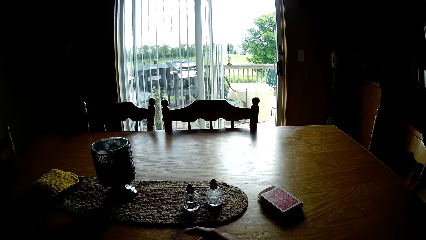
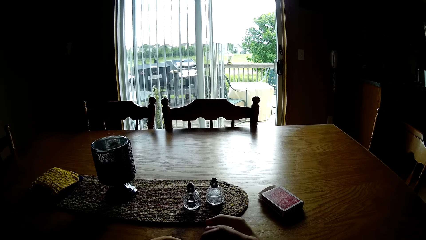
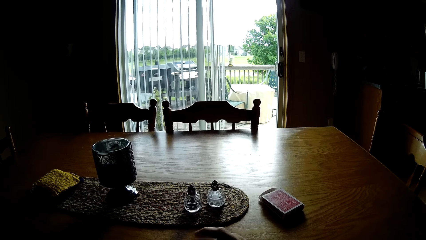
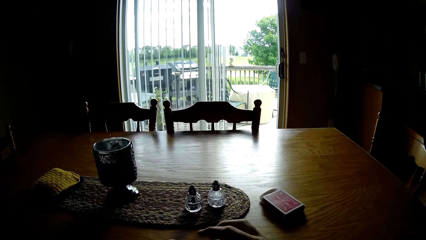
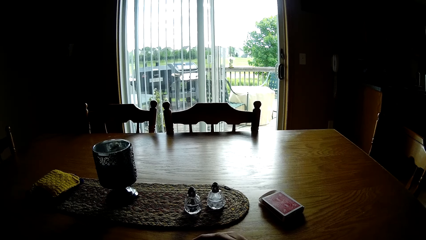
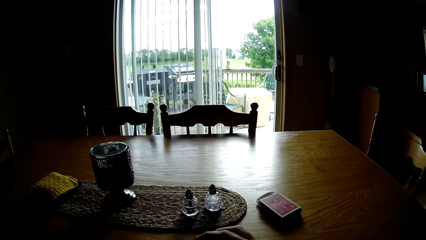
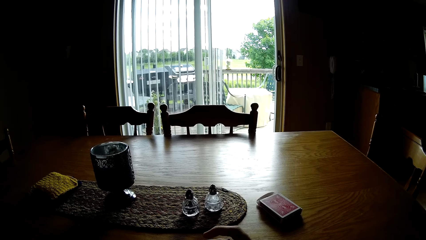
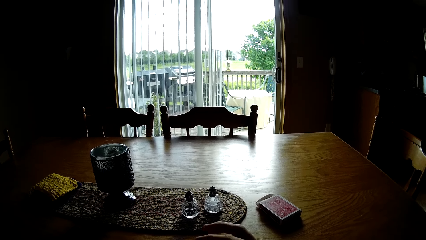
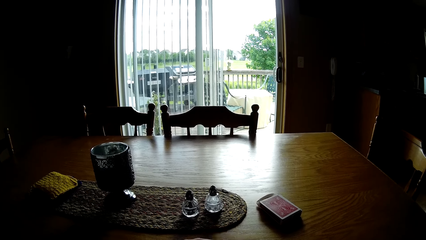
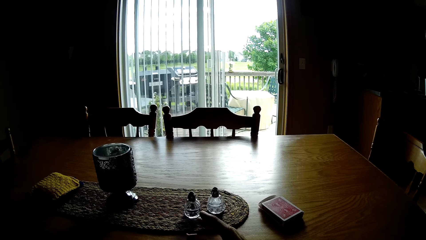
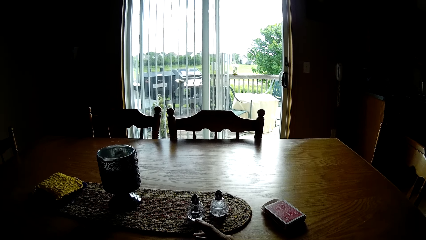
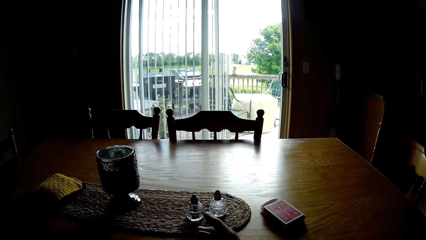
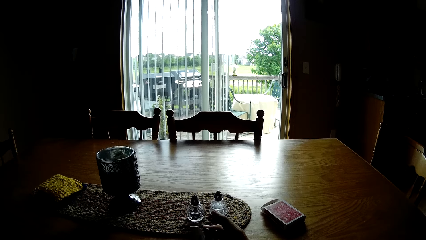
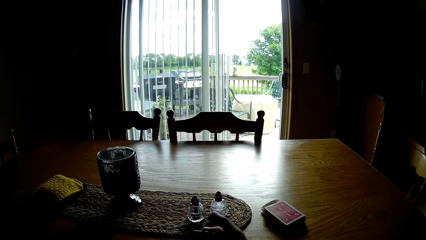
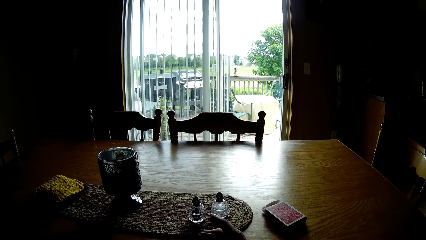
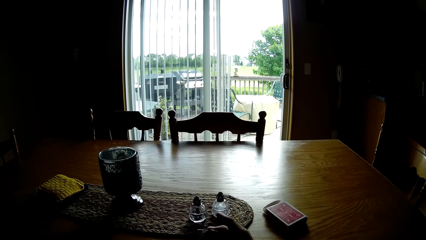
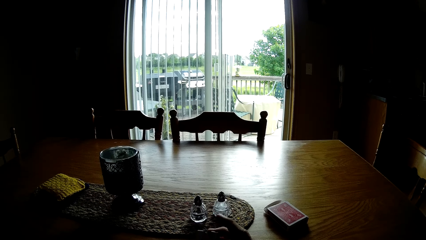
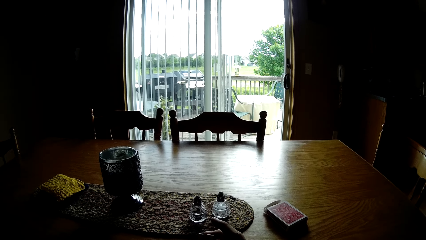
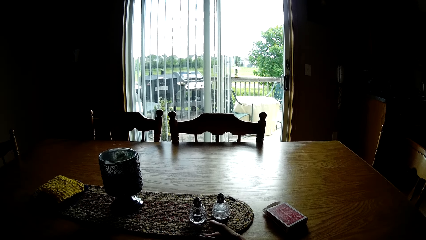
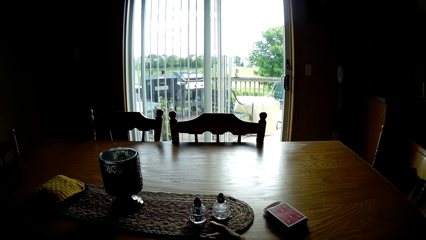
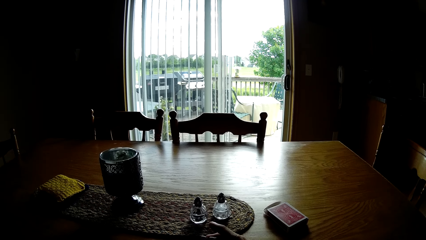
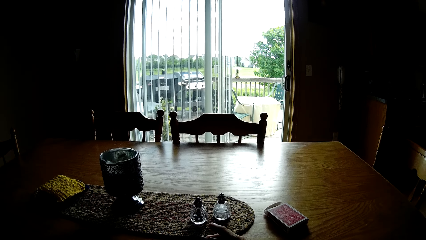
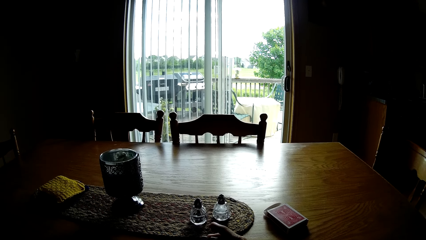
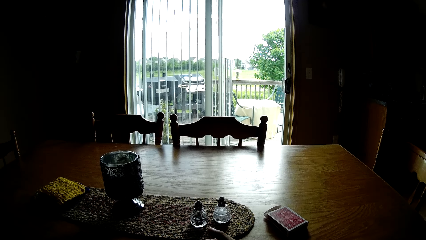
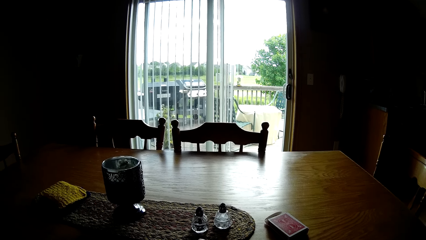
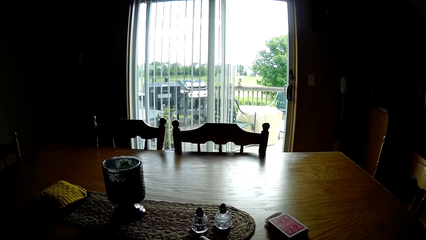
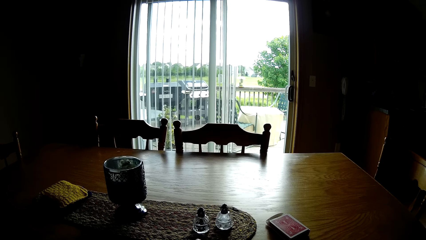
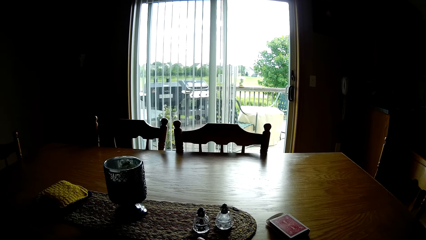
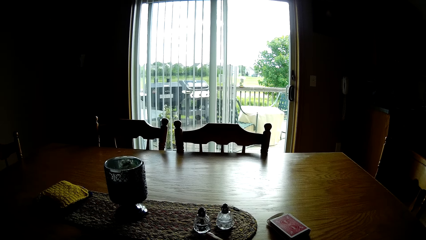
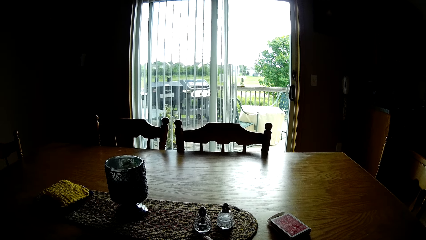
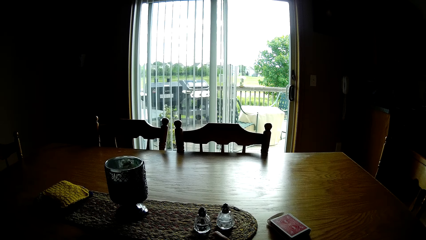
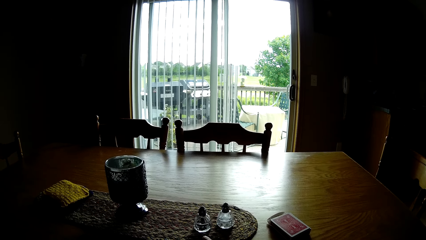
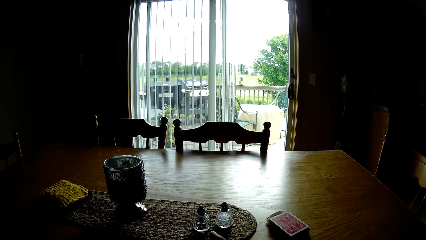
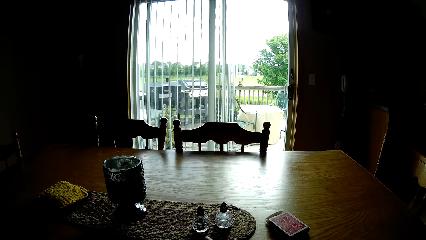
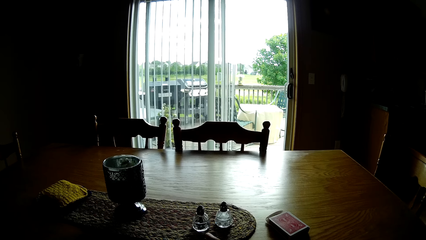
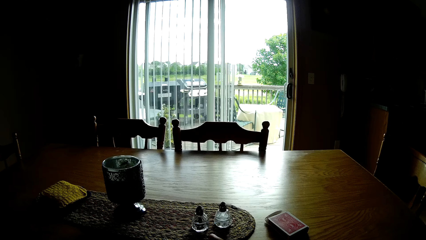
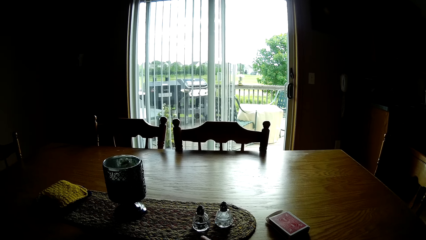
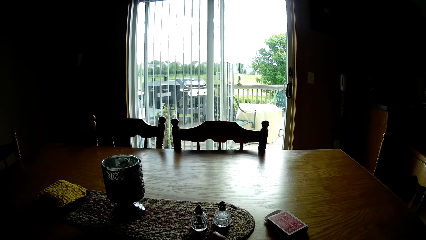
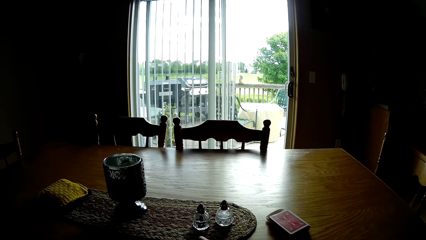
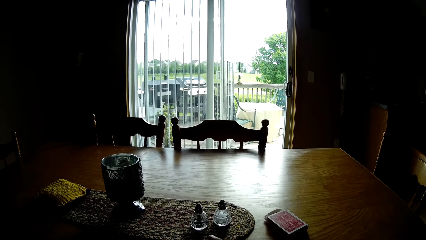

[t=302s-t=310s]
The camera wearer hits the cards on the table. They shuffle the cards.

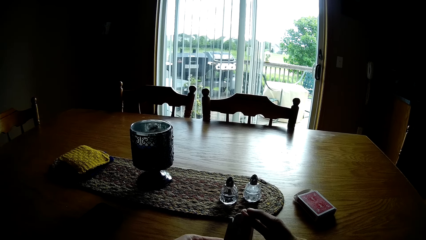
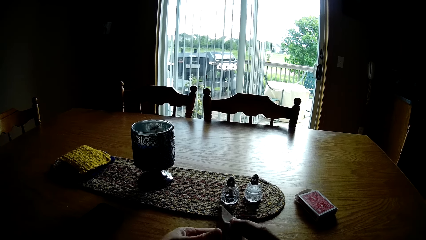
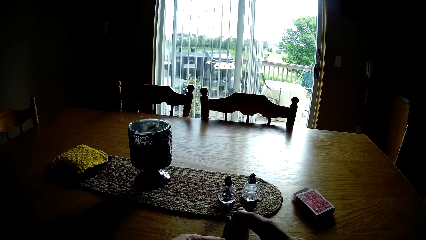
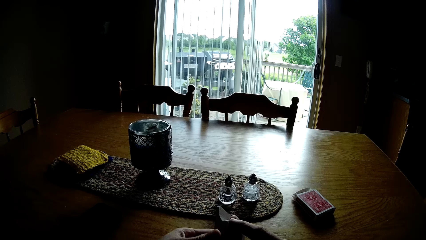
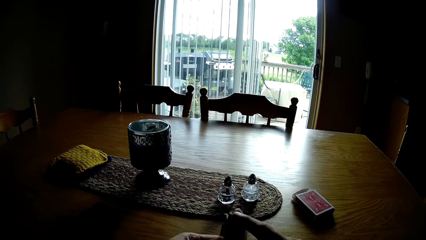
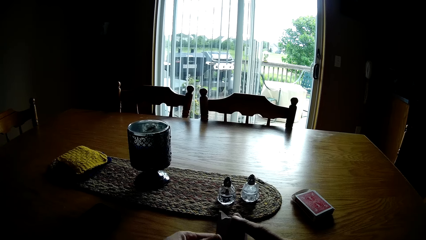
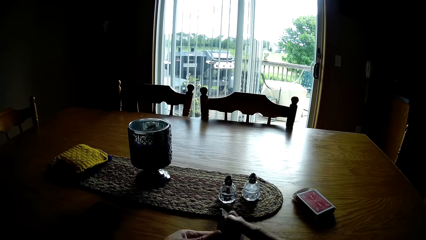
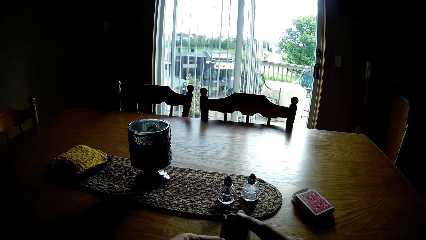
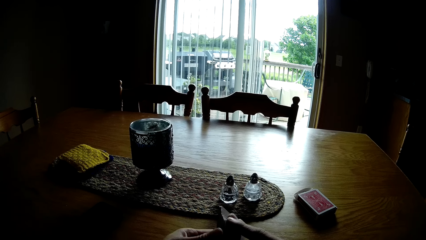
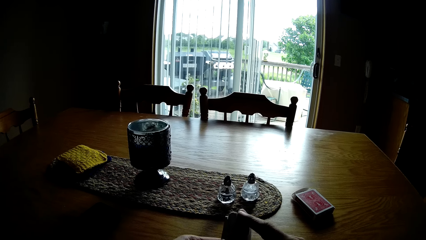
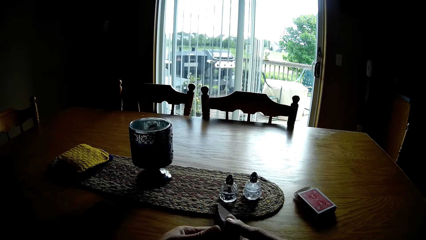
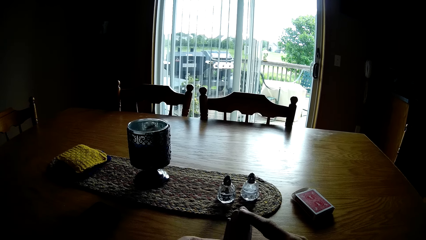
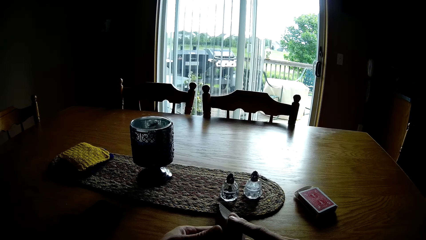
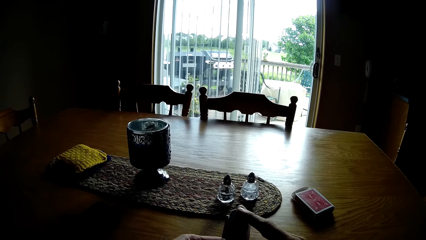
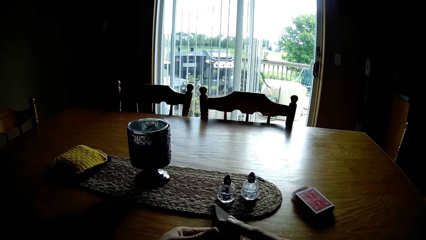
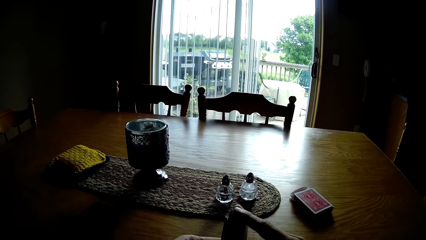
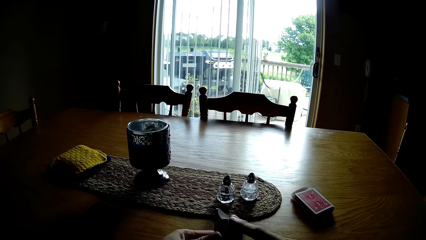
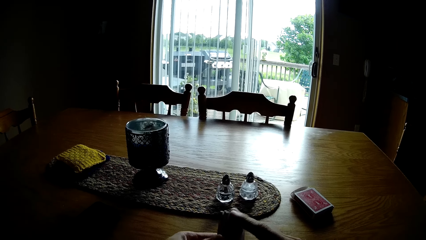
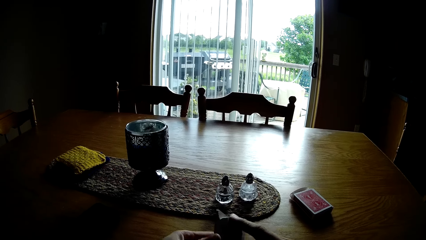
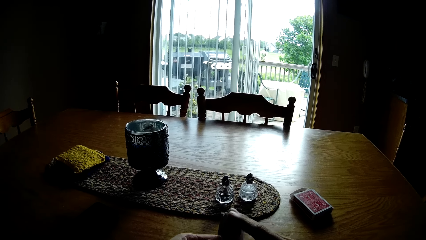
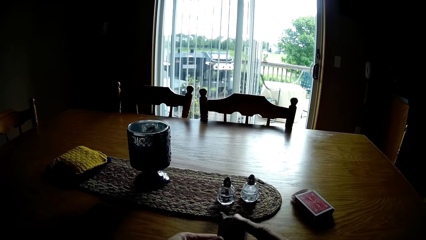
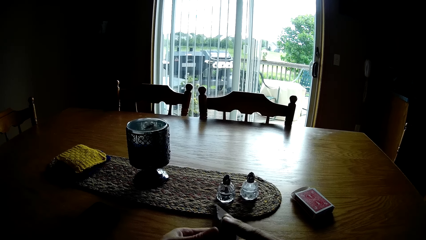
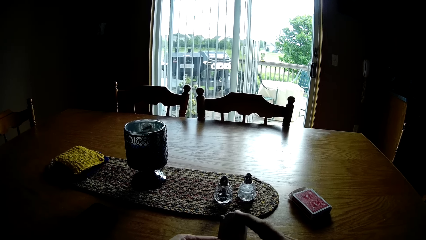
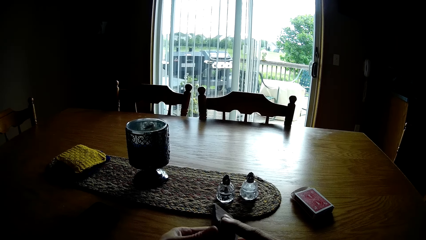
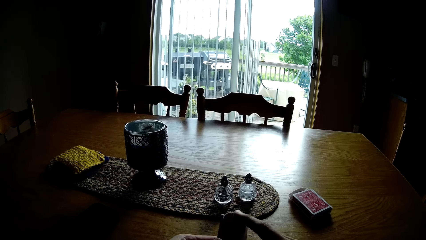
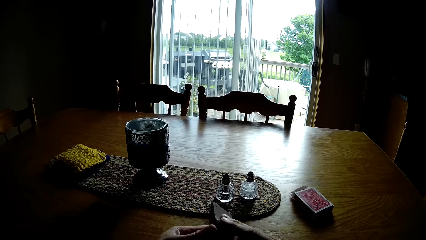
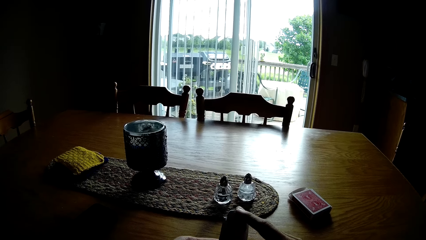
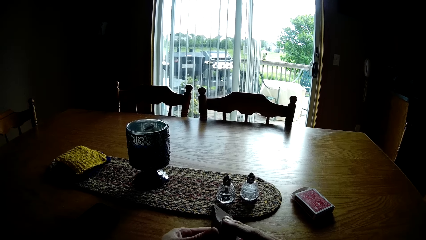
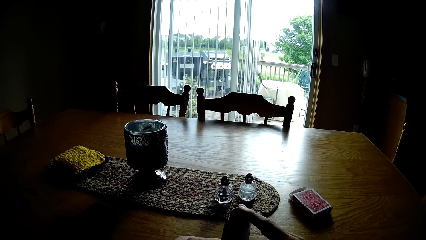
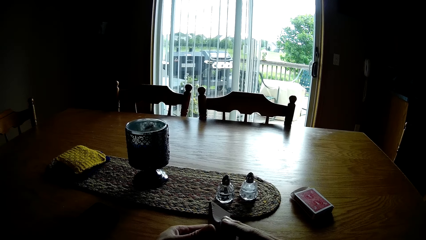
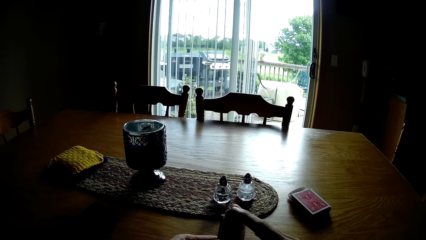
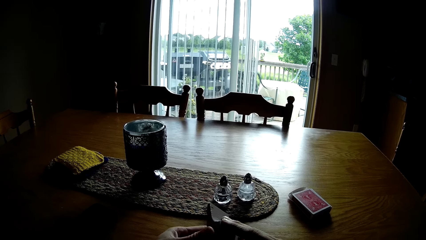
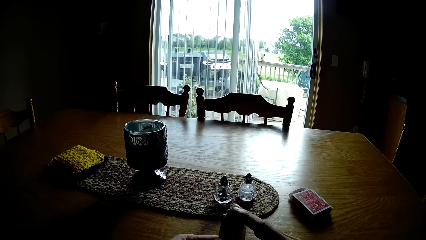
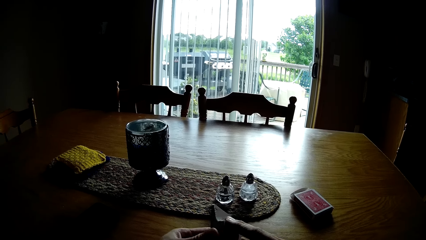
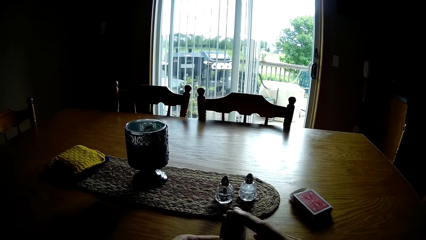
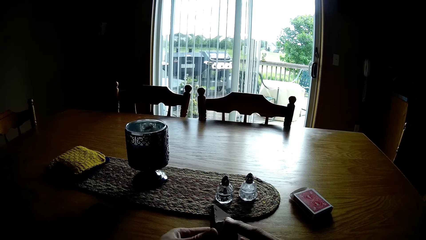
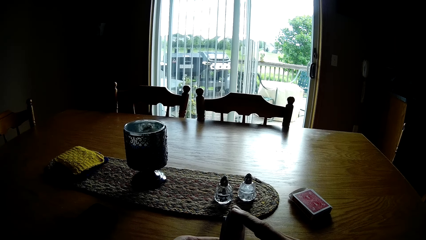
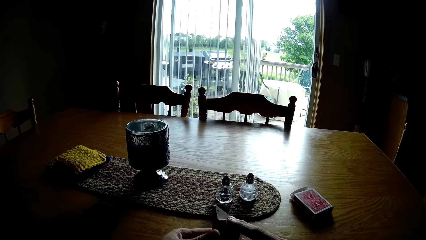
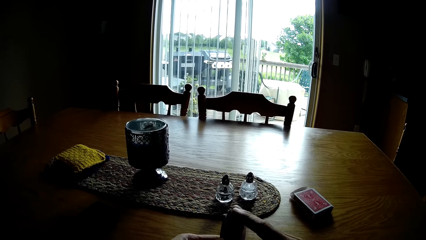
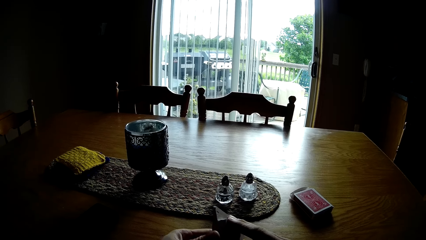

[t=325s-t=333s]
The camera wearer shuffles the cards.
